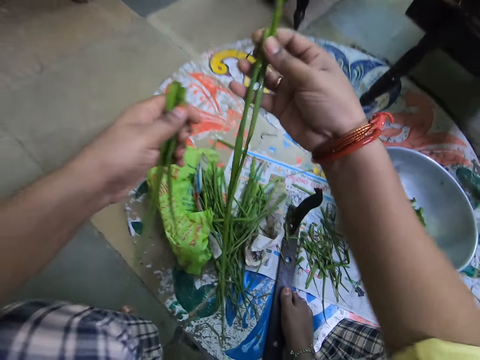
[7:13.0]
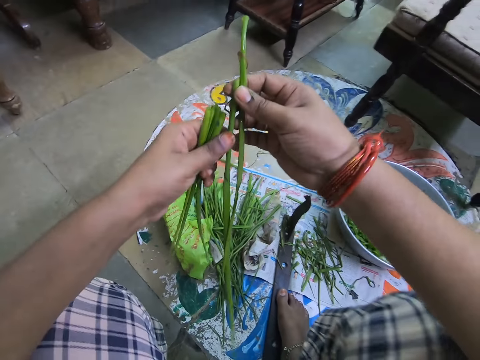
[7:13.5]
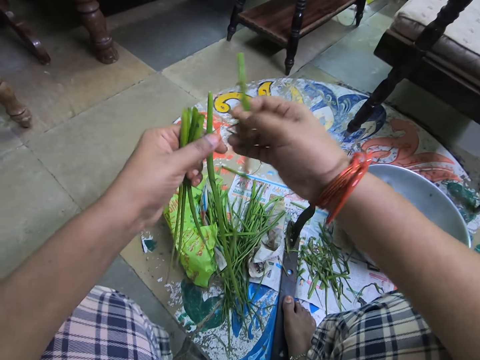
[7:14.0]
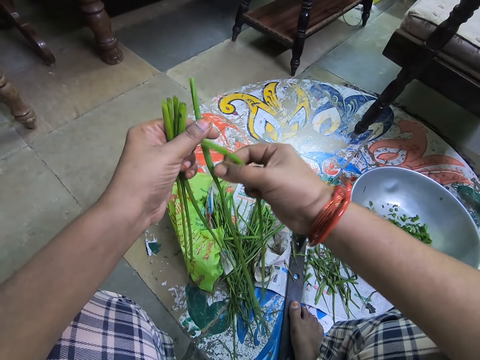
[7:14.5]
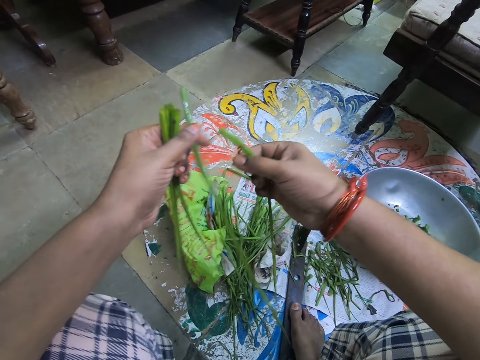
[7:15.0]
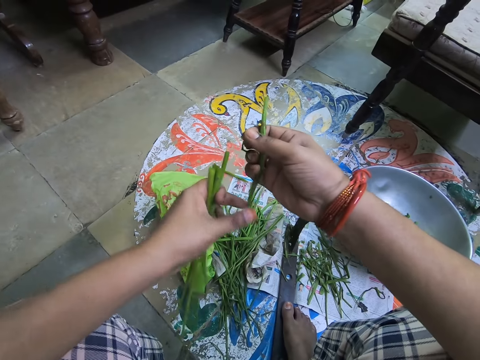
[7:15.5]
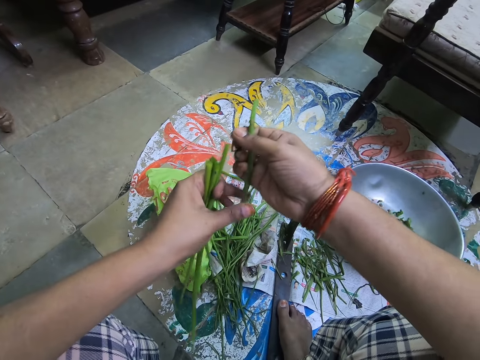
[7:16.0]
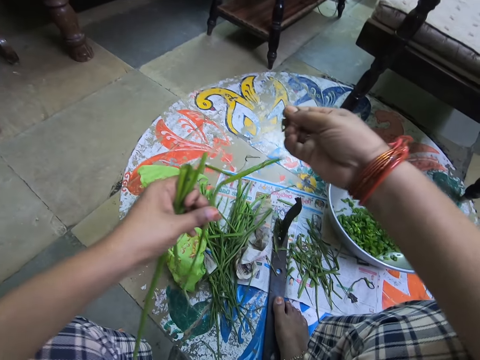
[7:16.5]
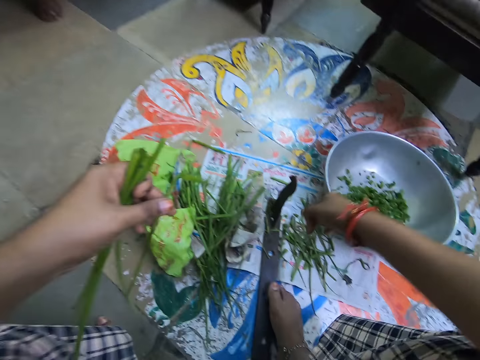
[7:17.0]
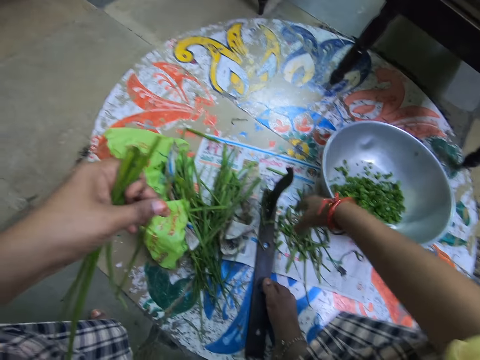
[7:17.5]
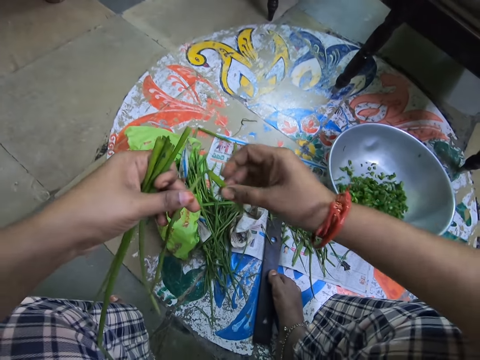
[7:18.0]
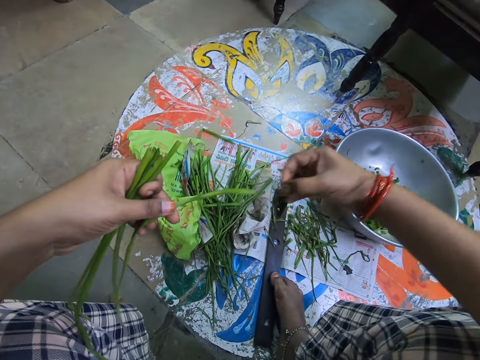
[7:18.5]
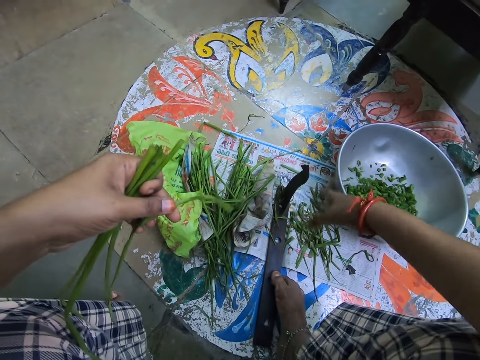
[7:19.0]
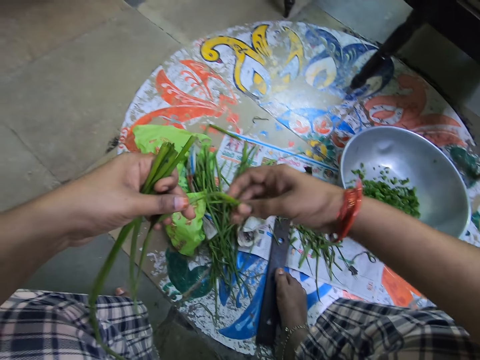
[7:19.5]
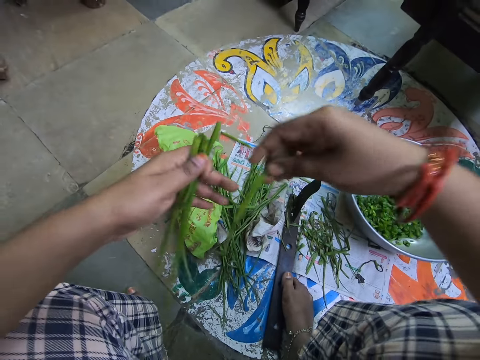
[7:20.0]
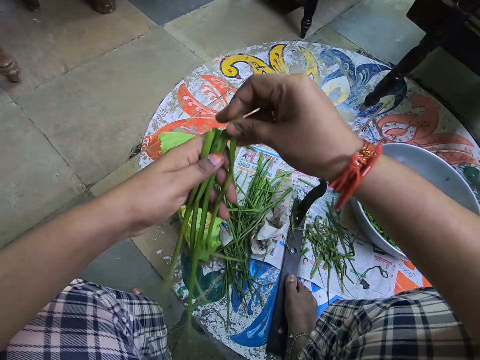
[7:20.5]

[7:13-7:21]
The camera wearer picks something. They hold something with the left hand. They drop something. They wipe something. They shake their hand. They put objects together.

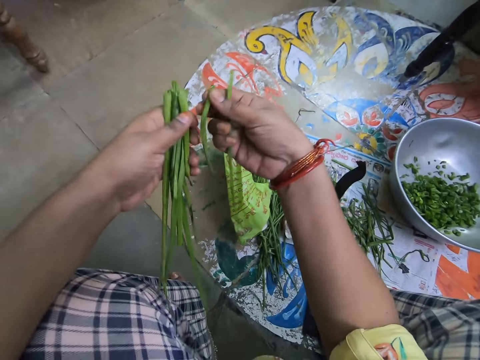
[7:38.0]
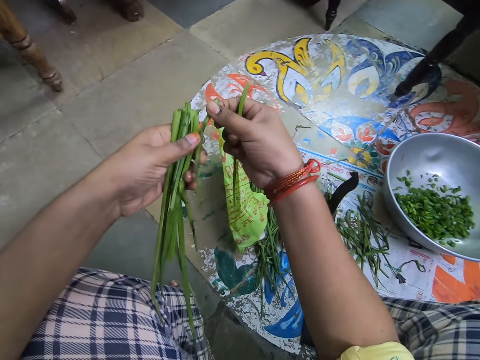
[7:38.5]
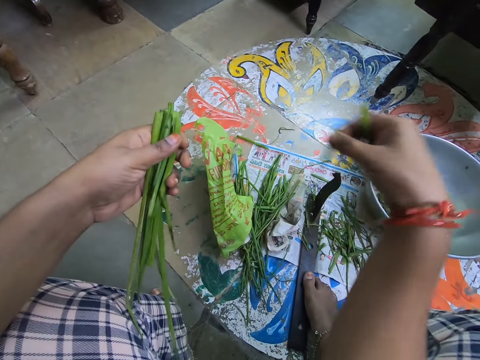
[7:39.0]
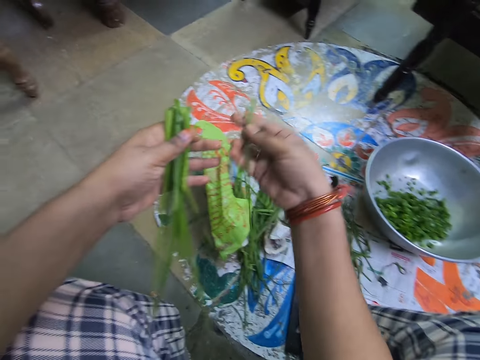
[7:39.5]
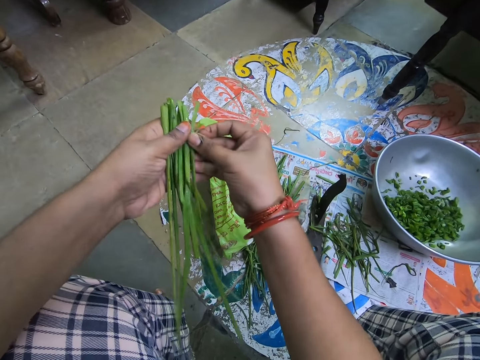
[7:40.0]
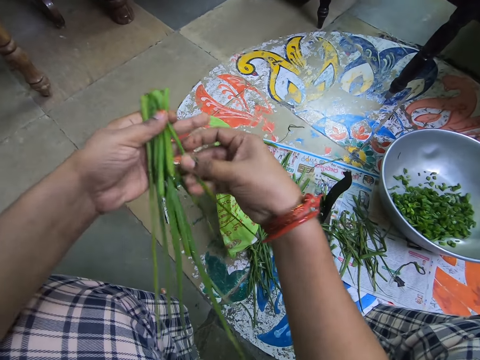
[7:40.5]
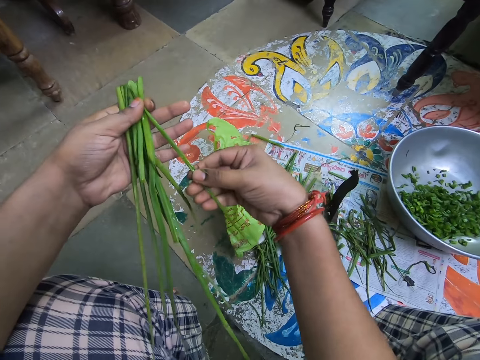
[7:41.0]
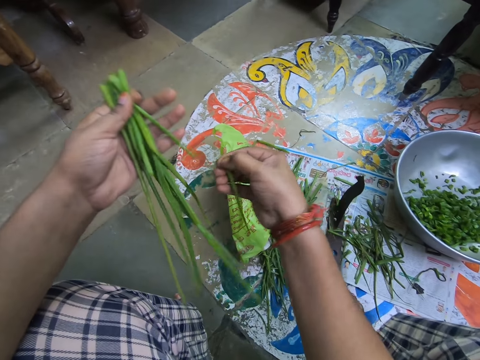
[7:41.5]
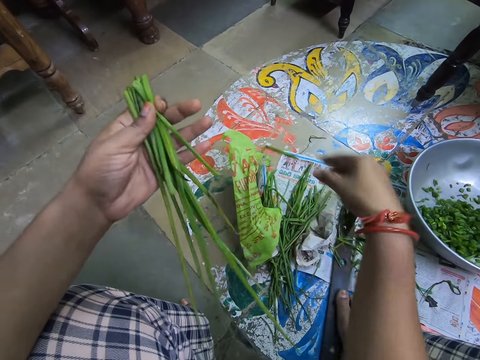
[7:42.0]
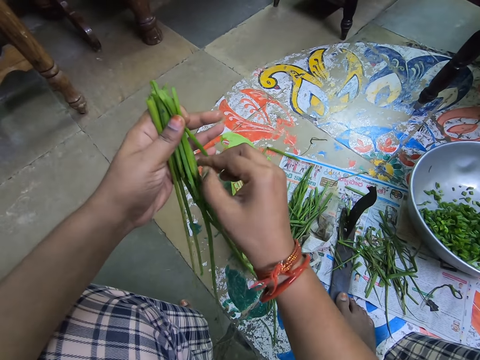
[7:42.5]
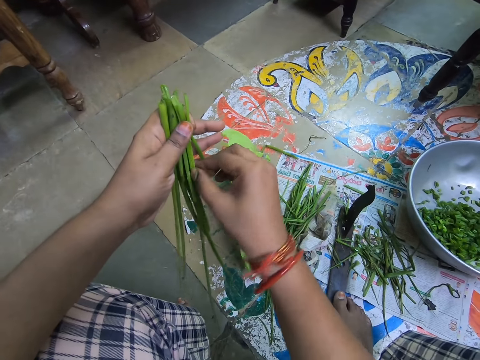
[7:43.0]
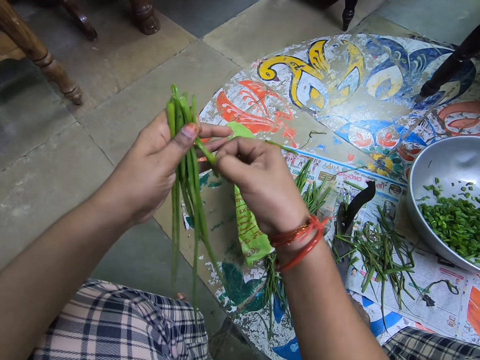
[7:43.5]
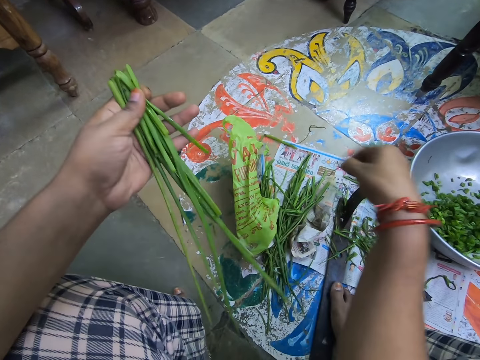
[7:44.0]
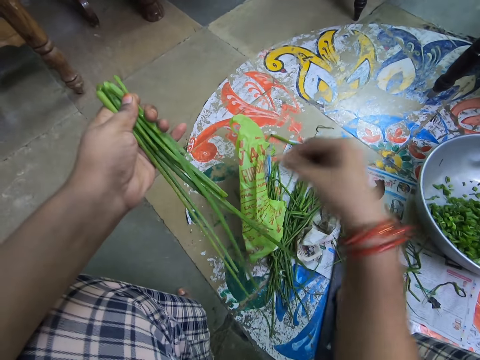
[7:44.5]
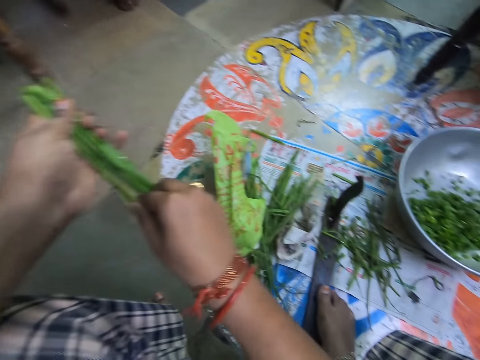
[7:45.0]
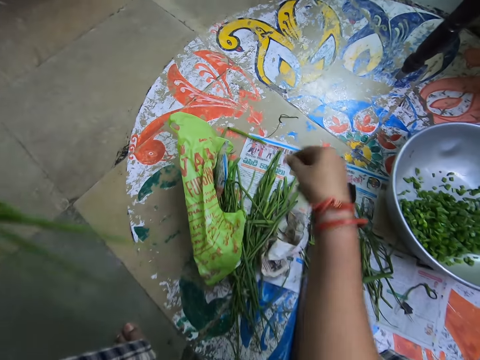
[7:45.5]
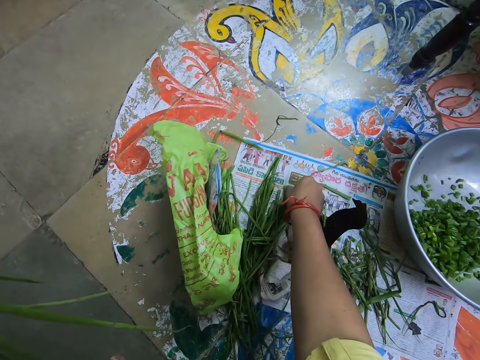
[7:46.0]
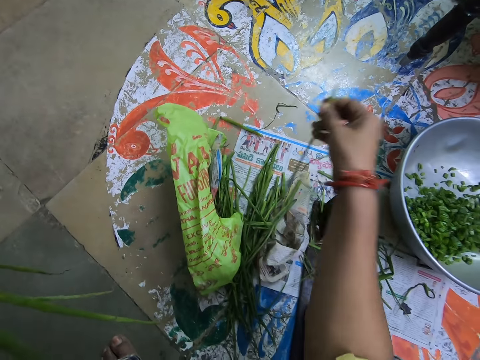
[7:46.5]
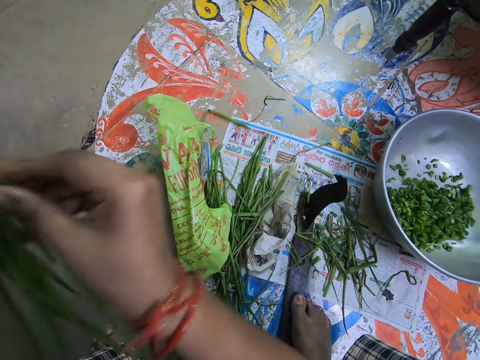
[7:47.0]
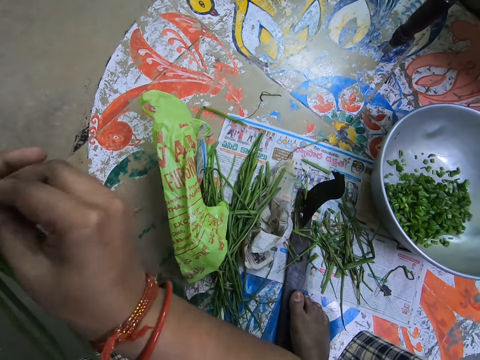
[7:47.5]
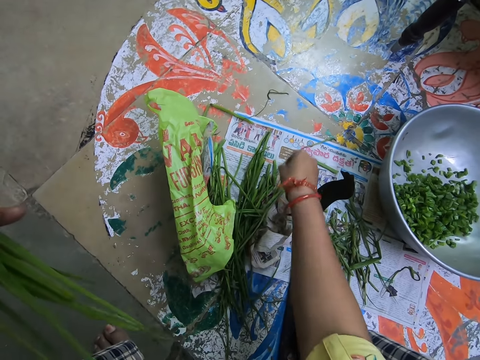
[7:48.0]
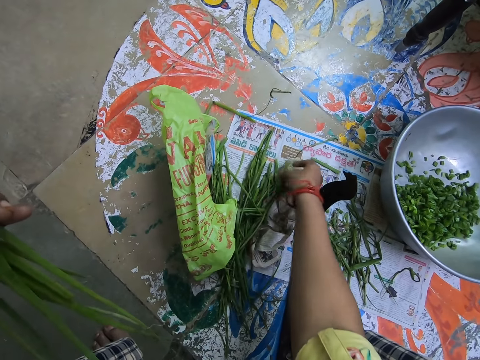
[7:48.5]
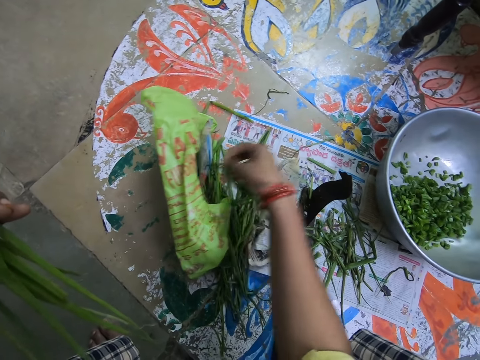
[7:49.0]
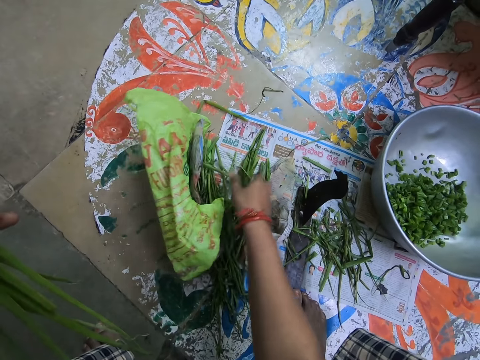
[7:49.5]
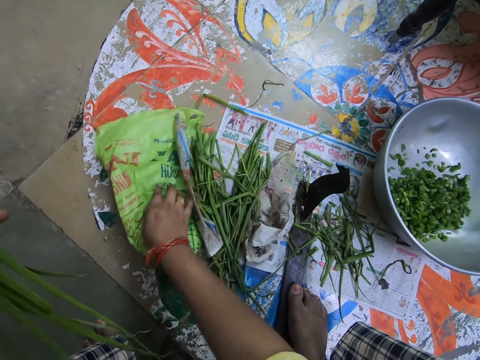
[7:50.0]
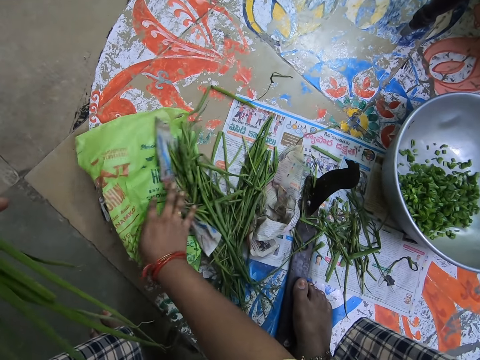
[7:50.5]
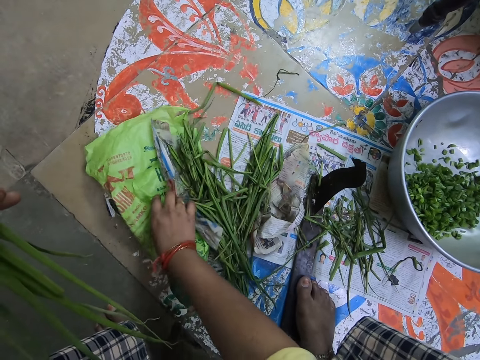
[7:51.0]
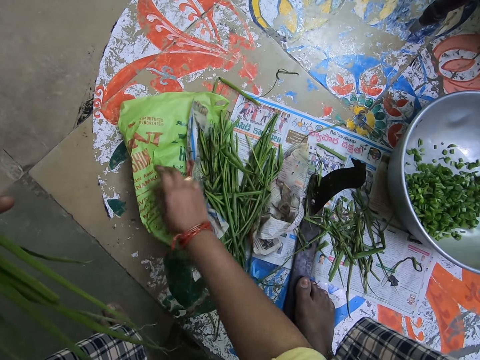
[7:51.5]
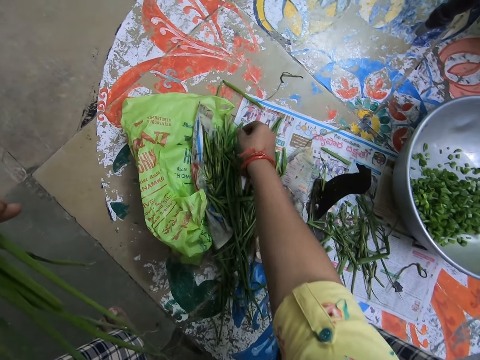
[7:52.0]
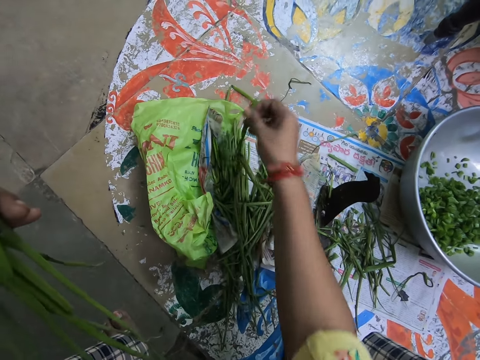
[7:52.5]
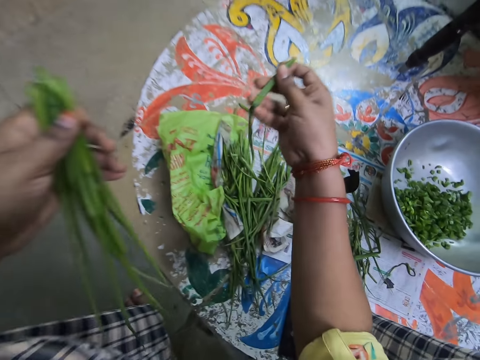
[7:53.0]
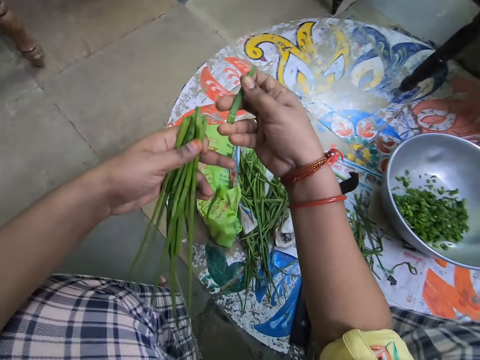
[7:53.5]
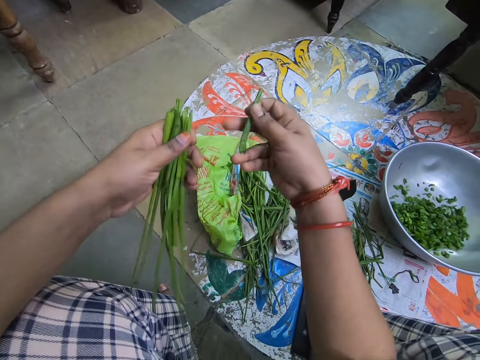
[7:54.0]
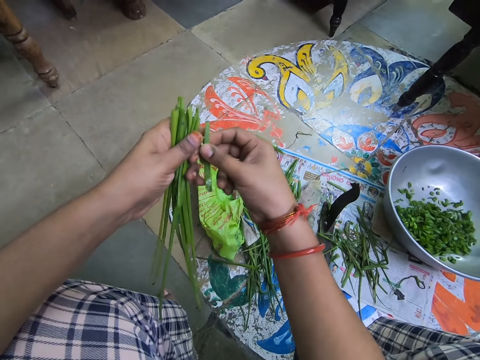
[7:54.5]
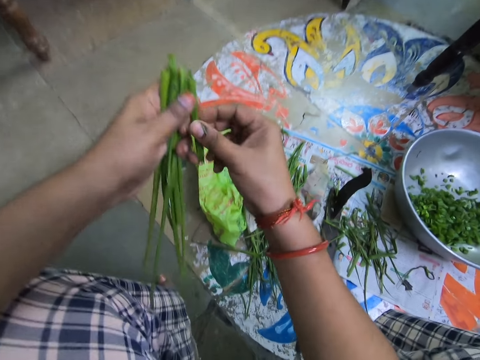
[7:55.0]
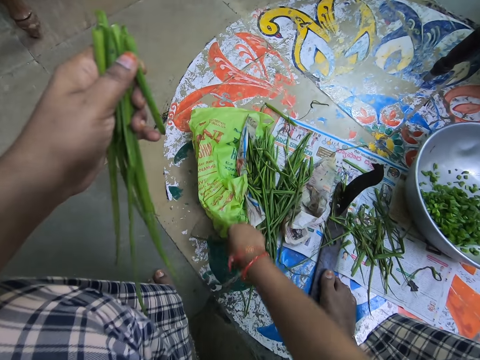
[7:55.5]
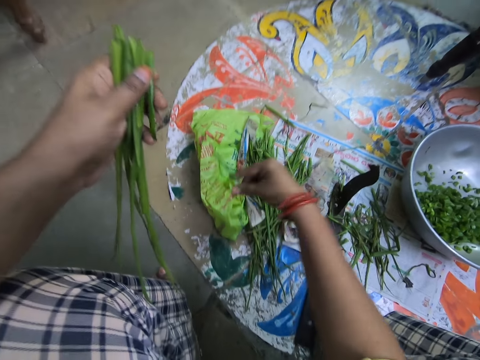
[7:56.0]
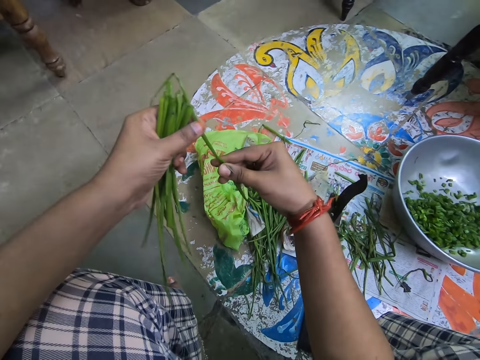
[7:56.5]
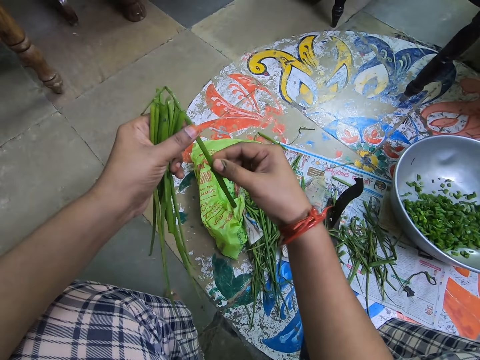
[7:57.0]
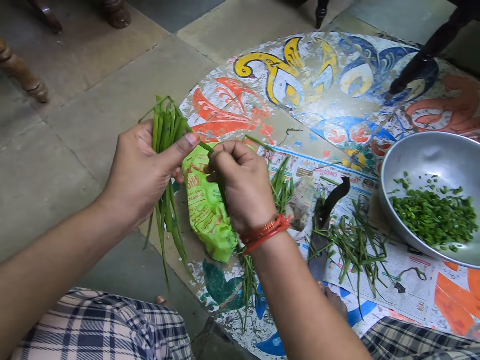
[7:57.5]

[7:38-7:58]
The camera wearer holds something. They drop something. They put objects together. They cut something. They drop something. They cut something. They drop something. They hold something with both hands. They pick something. They put objects together. They pick something. They drop something. They move the polythene paper. They pick something. They drop something. They put objects together. They pick something. They cut something.
